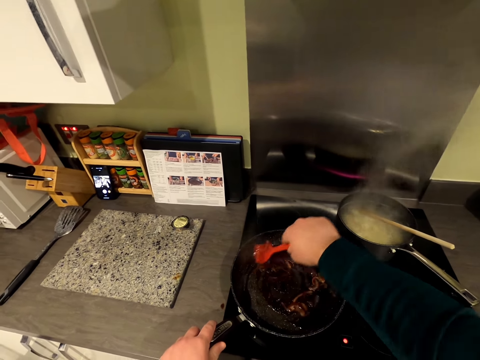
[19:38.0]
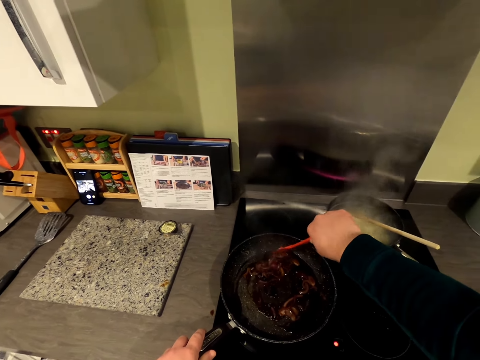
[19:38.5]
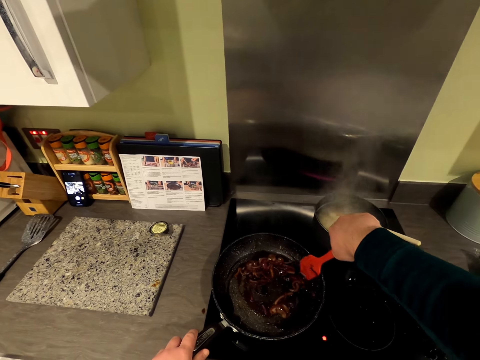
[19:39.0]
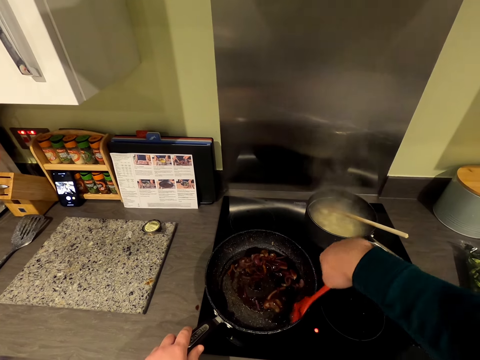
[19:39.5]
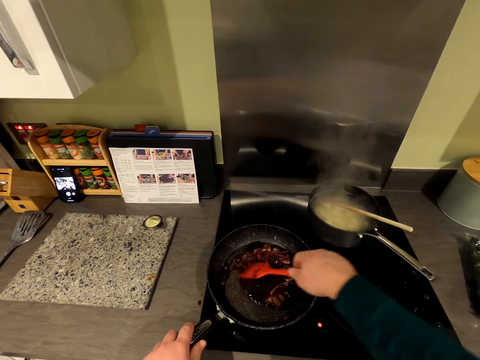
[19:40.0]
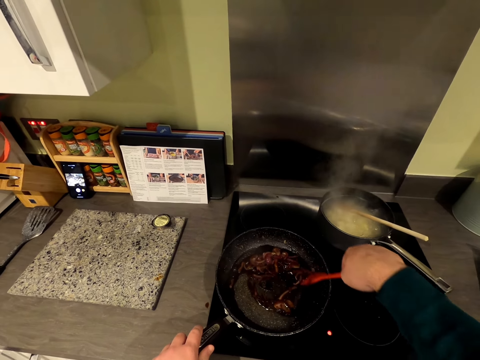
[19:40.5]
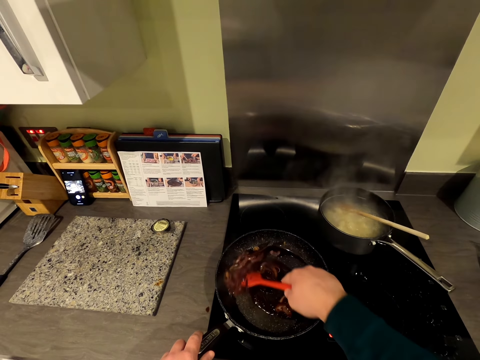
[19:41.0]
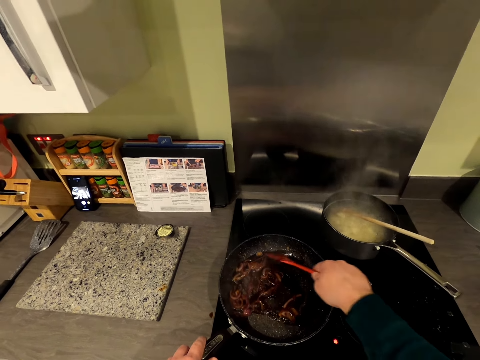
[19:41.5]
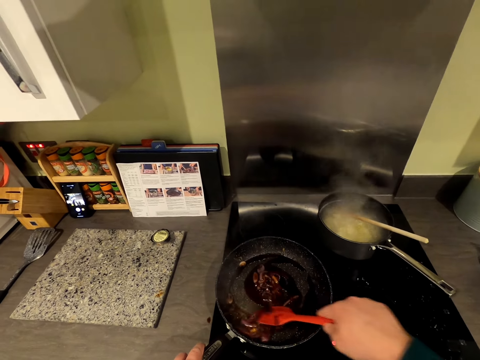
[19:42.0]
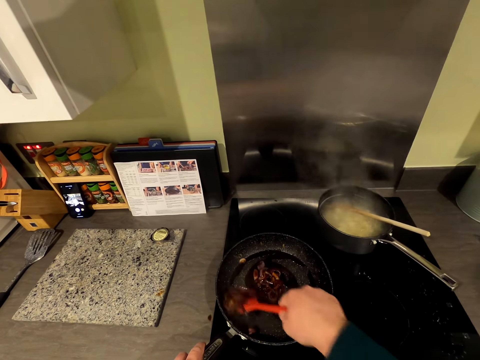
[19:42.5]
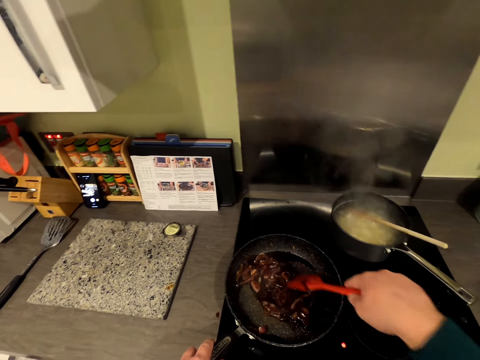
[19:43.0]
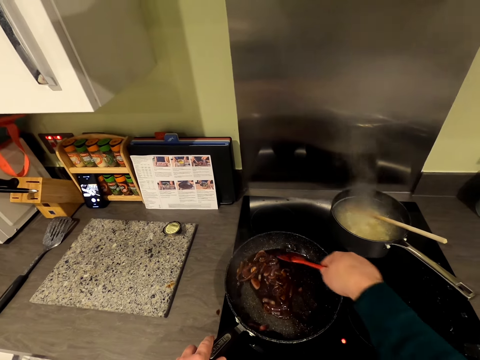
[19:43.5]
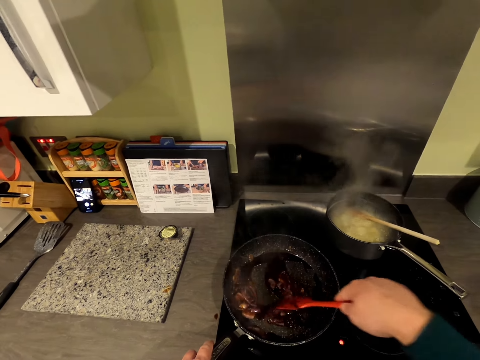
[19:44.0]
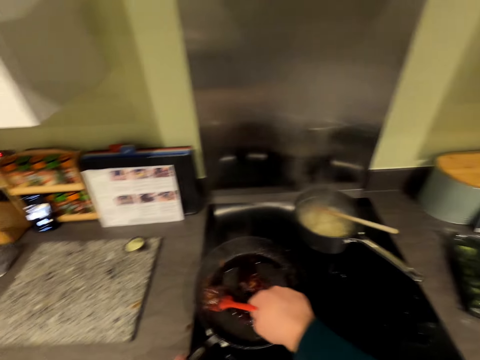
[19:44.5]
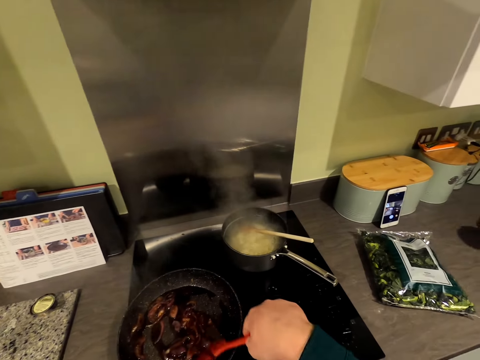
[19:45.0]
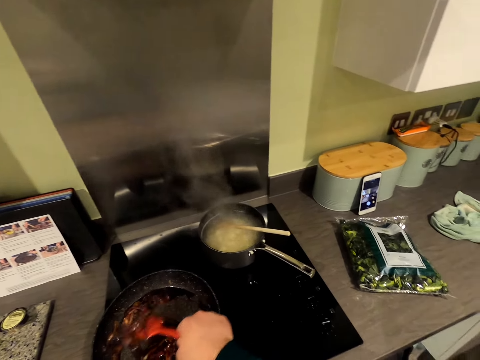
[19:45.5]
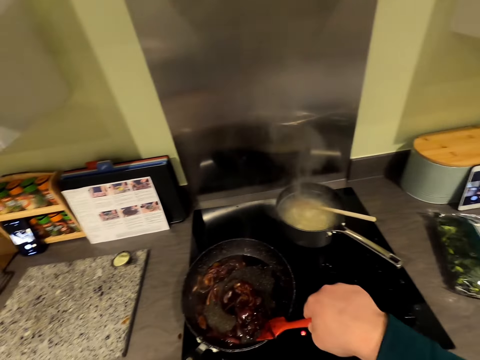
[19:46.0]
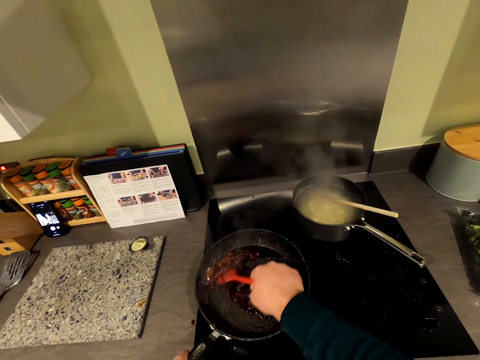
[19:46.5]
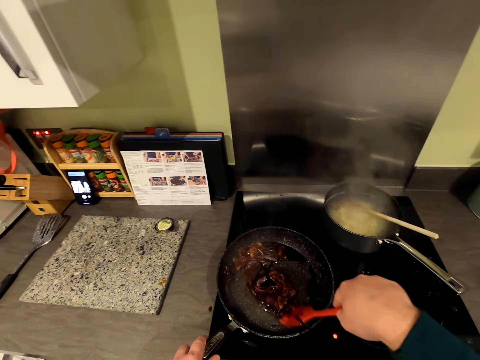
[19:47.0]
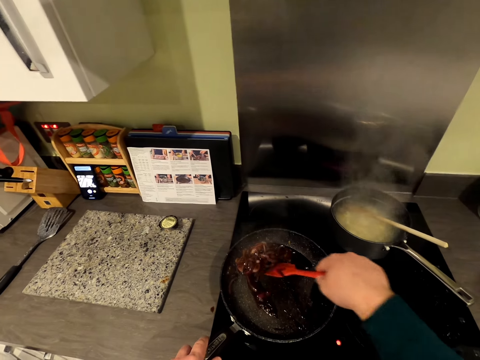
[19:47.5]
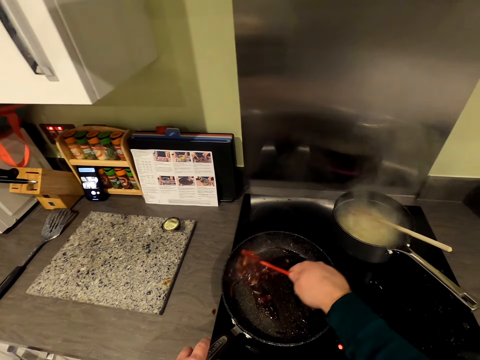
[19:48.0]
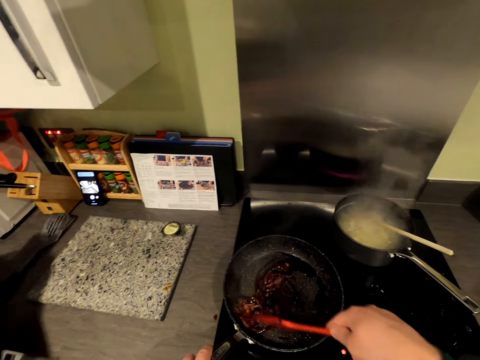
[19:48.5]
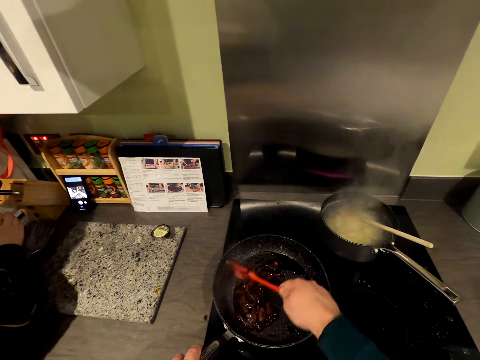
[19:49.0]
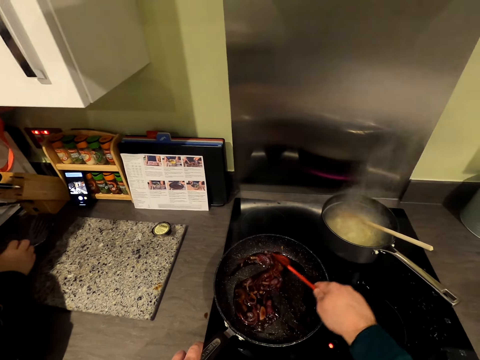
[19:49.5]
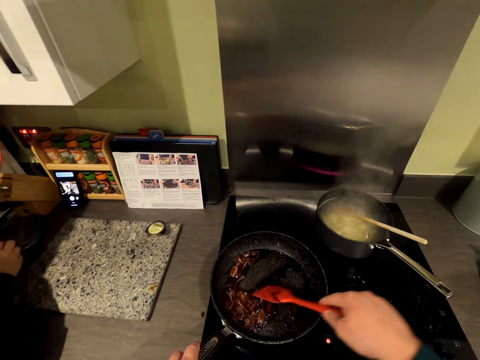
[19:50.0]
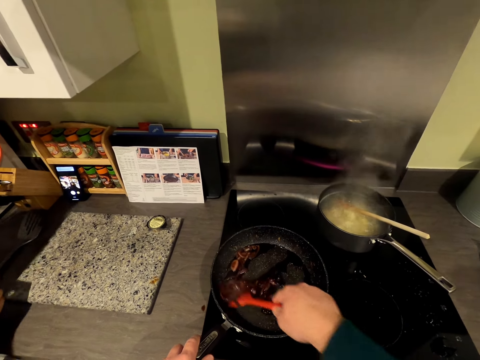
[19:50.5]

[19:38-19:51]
A person places the napkin on the cabinet top. The person moves in the kitchen.

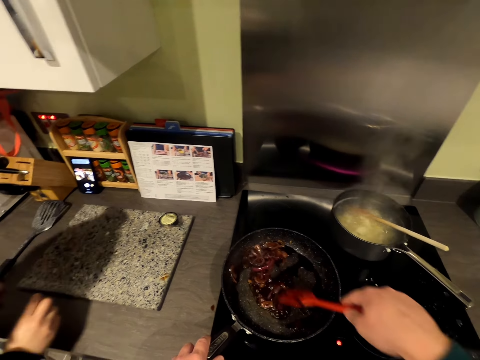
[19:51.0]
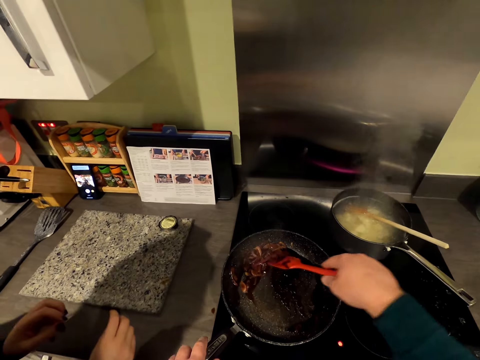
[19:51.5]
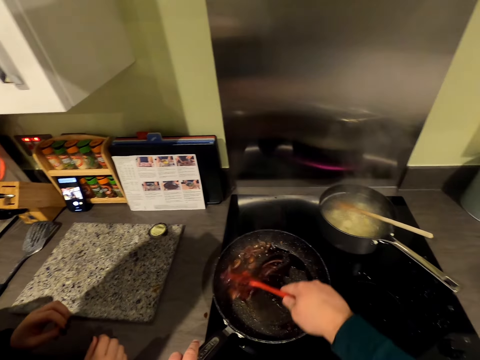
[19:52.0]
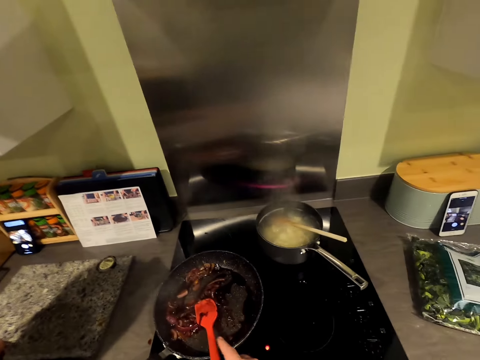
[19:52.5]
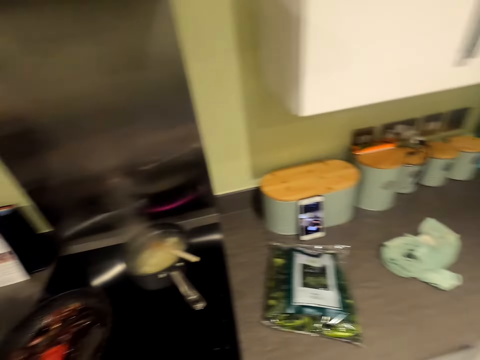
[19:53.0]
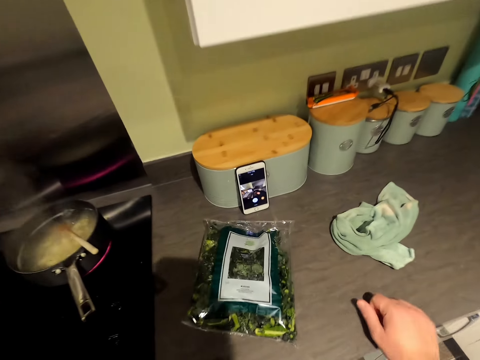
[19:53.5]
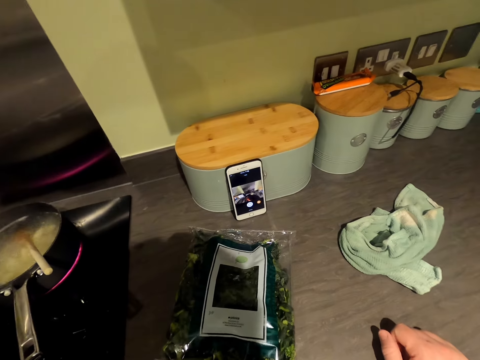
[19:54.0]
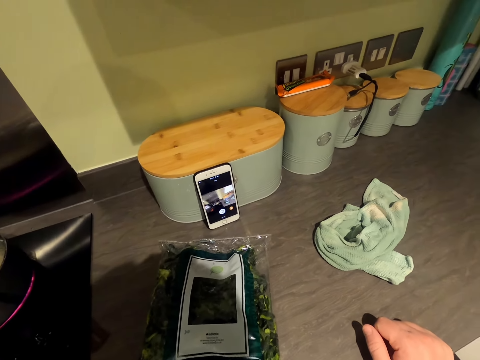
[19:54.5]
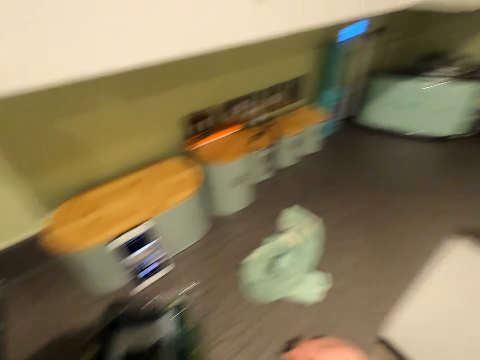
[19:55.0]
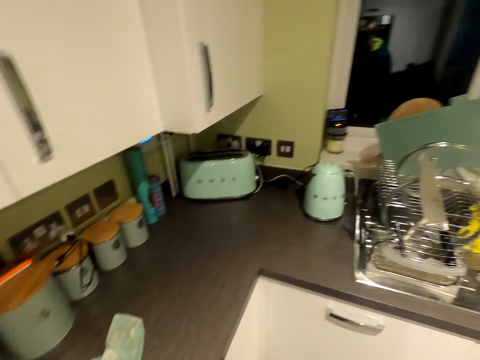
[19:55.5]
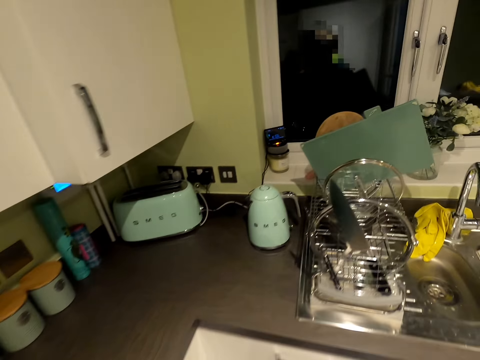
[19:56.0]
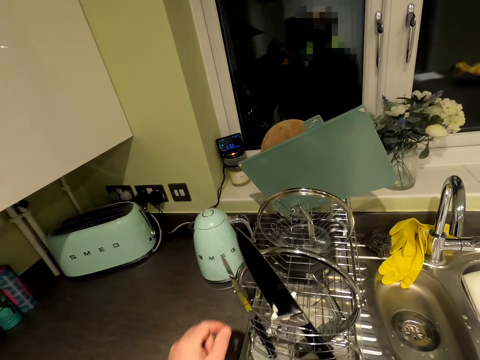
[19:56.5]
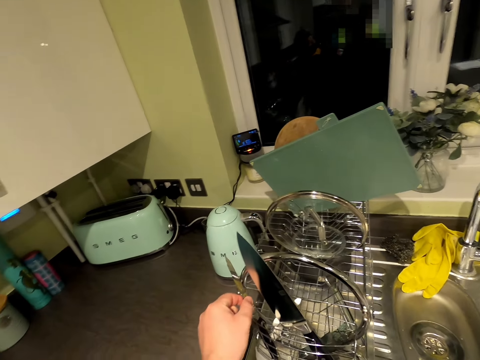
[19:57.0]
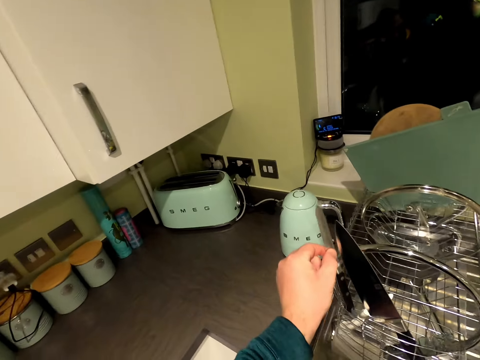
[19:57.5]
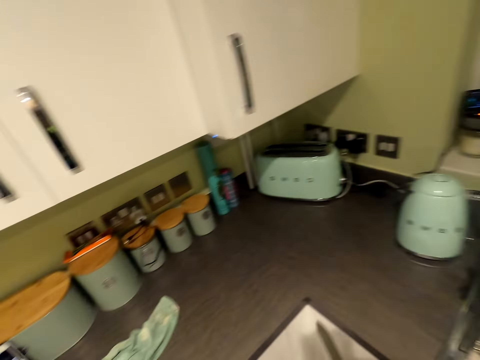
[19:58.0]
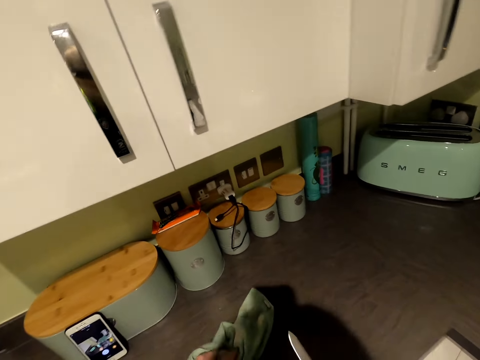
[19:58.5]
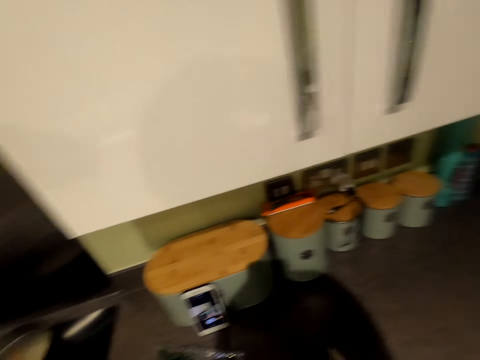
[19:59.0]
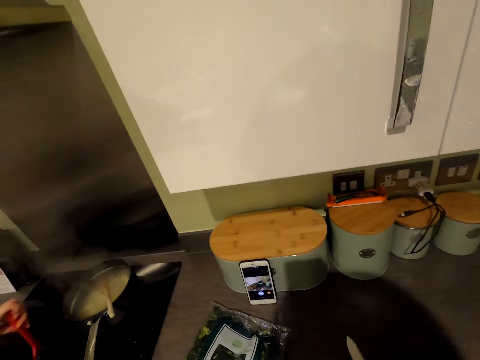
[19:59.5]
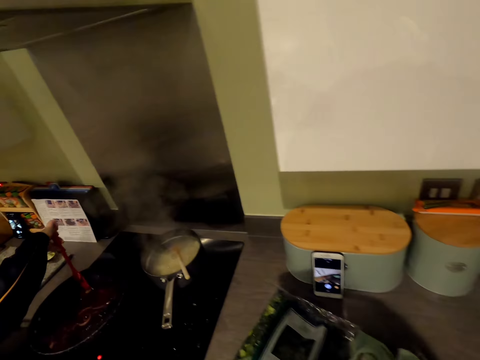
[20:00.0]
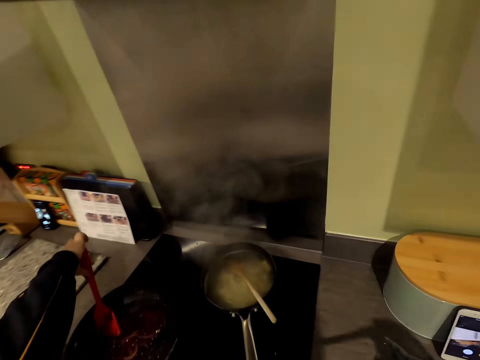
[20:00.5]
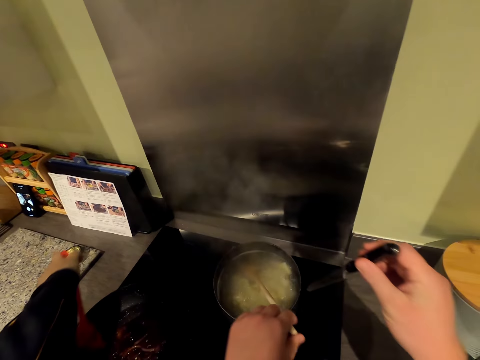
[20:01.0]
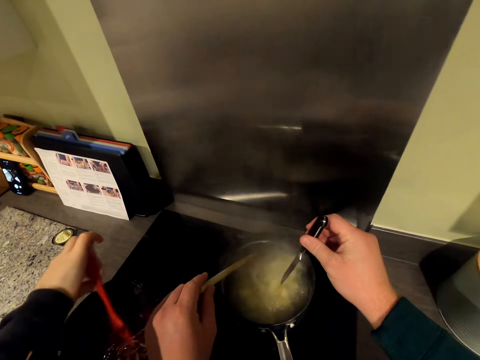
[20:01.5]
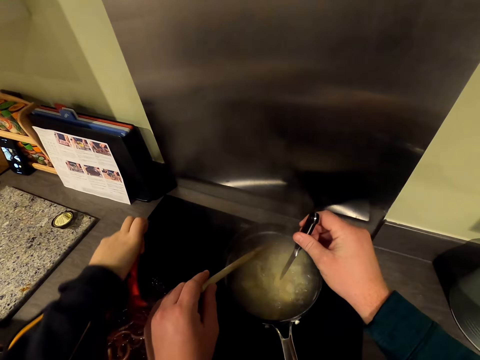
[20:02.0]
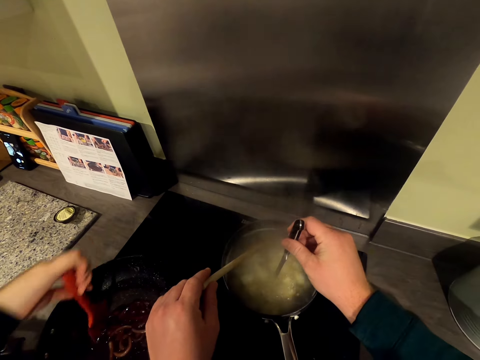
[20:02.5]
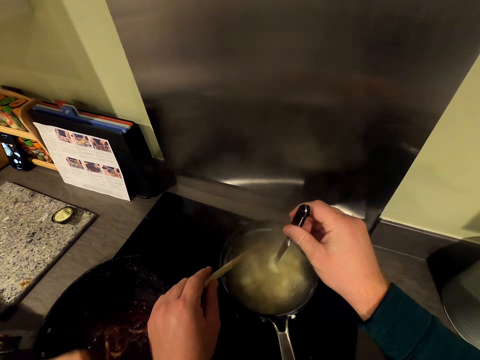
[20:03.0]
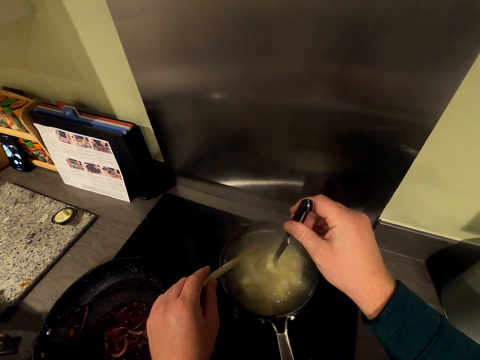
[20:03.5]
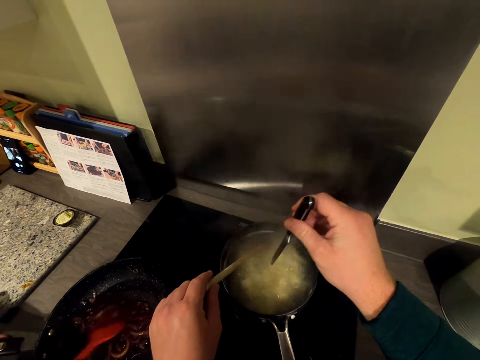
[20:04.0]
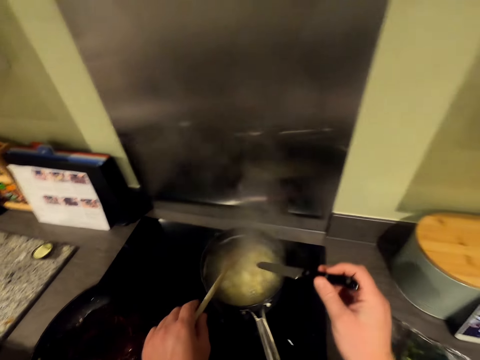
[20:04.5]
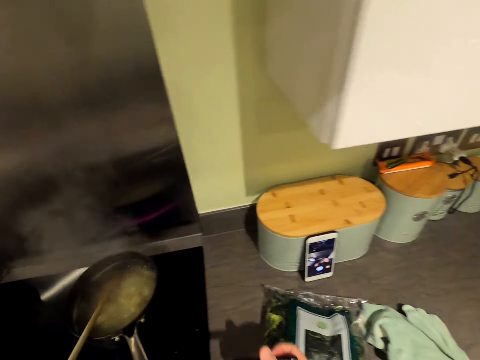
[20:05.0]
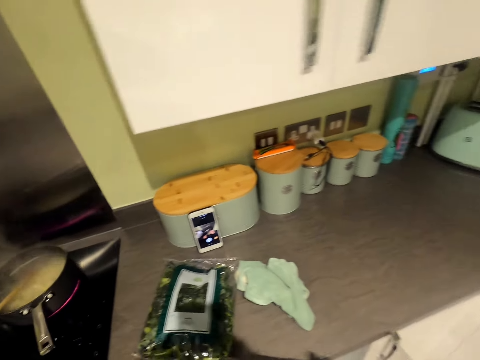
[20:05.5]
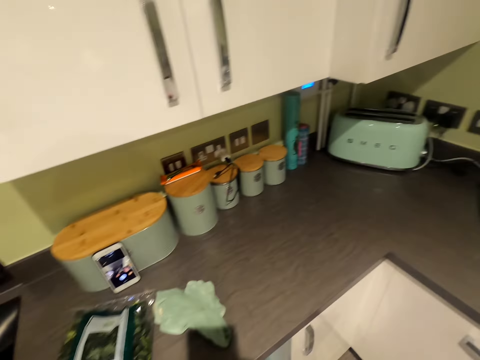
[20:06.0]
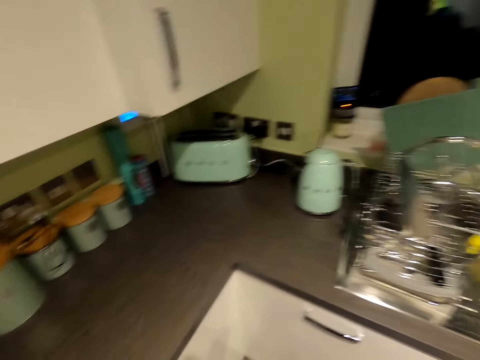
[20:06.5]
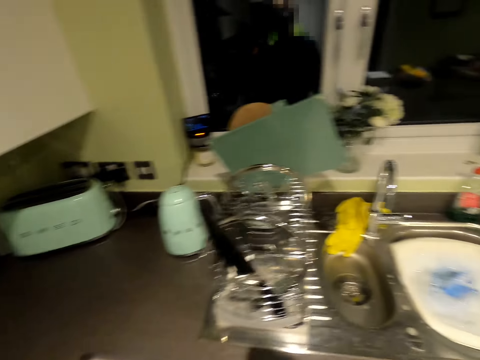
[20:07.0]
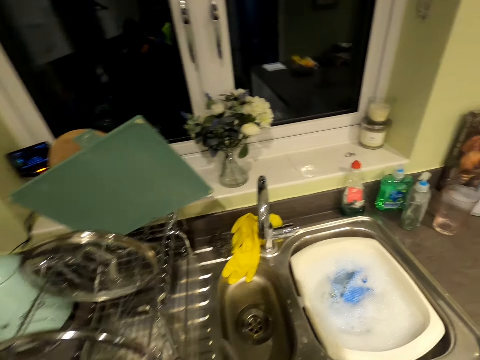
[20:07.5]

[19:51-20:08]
The camera wearer leaves the slotted spatula. They move in the kitchen, place the hand on the cabinet top, and walk in the kitchen. They take a table knife from the rack. They move in the kitchen and pick up the napkin. A woman stirs the onion in the frying pan. The camera wearer holds the wooden spoon with the left hand. They pick up the potato with the knife. They put the table knife on the food. They drop the potato in the cooking pot. They pick one potato from the saucepan. They shake the knife. They walk in the kitchen.
